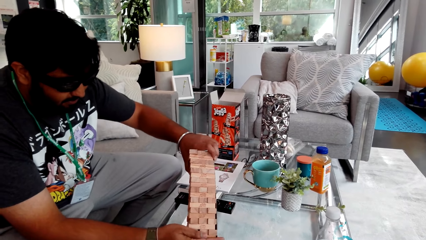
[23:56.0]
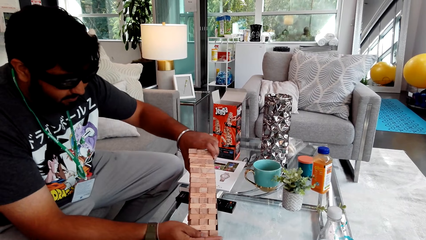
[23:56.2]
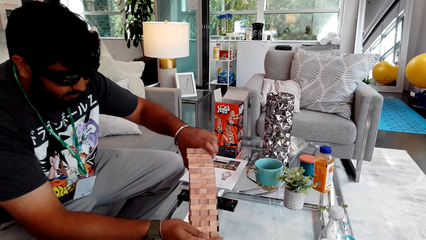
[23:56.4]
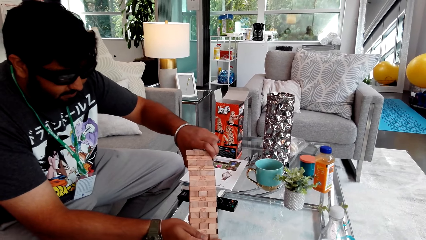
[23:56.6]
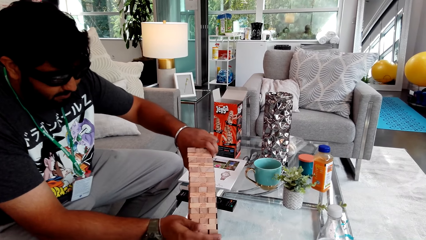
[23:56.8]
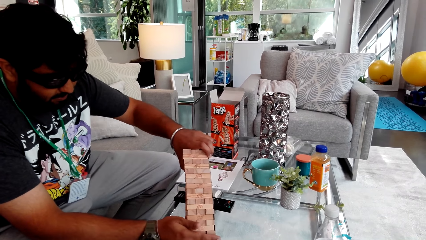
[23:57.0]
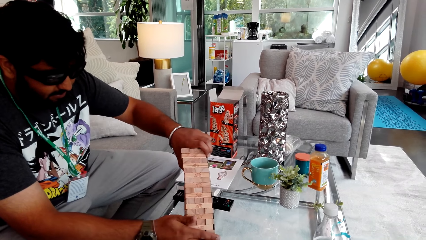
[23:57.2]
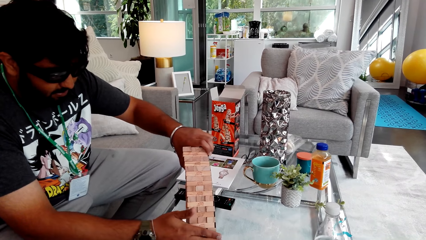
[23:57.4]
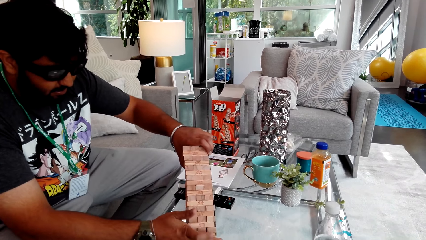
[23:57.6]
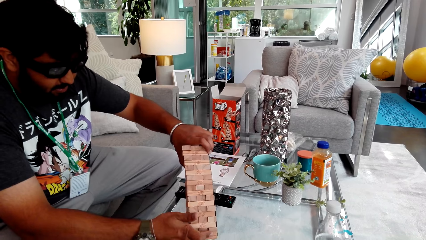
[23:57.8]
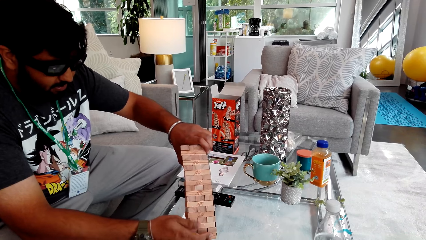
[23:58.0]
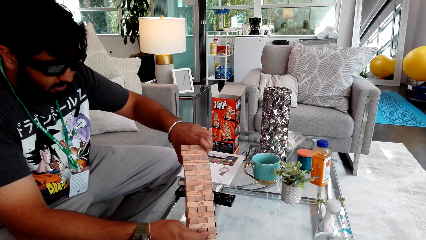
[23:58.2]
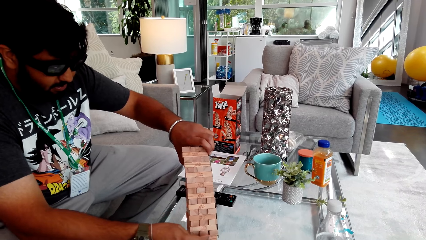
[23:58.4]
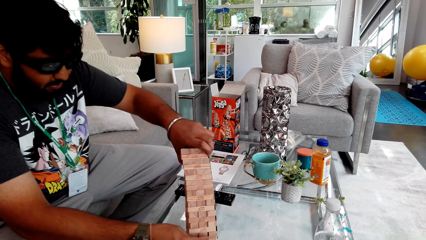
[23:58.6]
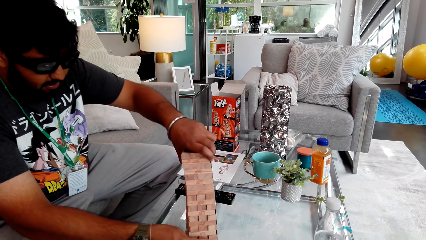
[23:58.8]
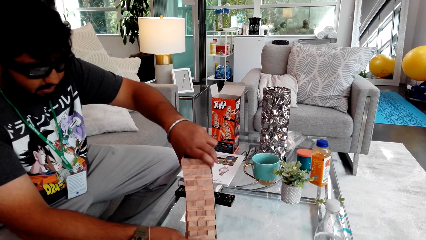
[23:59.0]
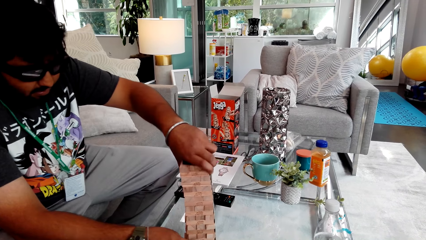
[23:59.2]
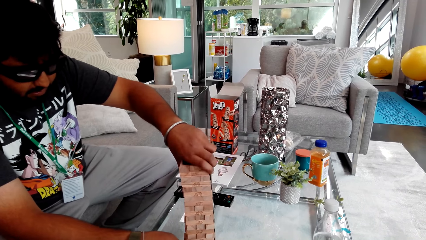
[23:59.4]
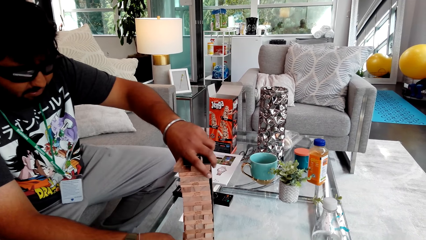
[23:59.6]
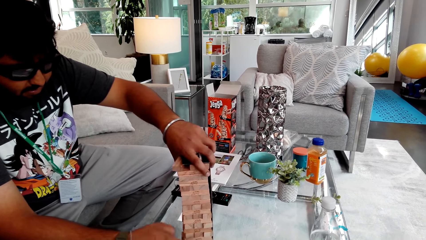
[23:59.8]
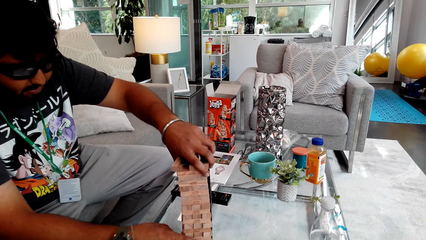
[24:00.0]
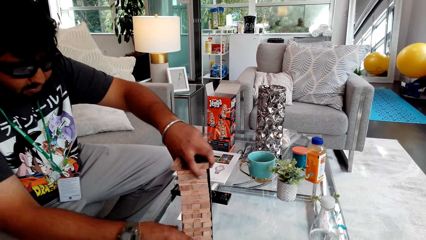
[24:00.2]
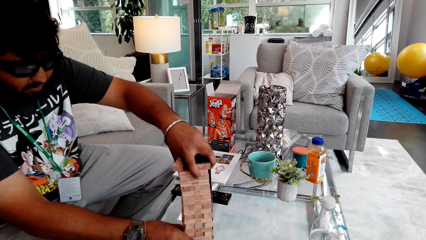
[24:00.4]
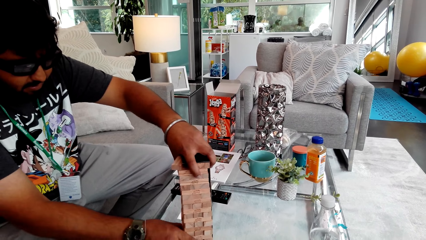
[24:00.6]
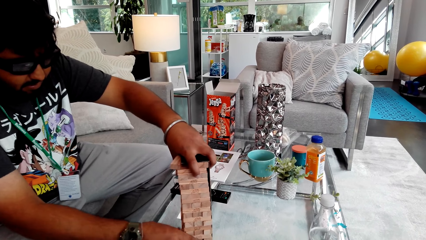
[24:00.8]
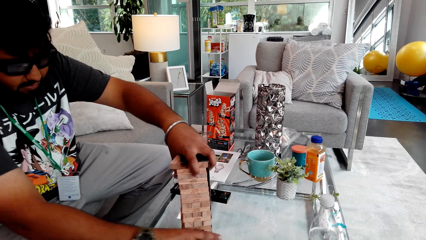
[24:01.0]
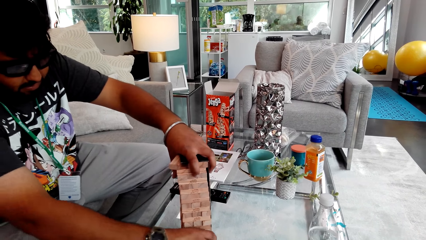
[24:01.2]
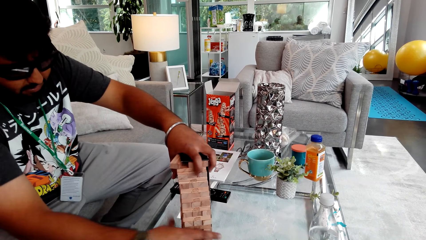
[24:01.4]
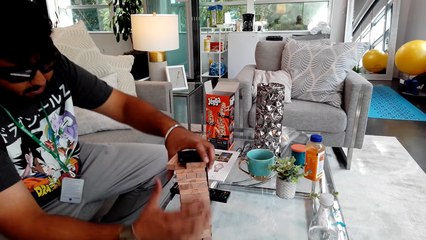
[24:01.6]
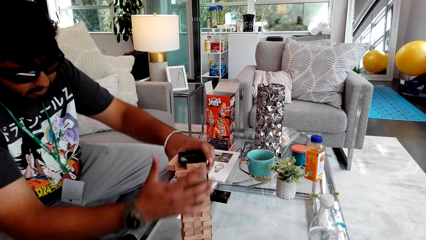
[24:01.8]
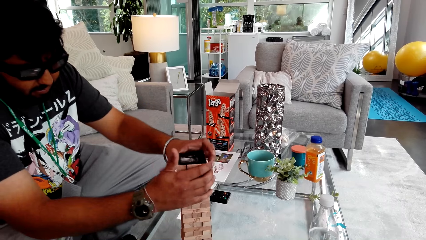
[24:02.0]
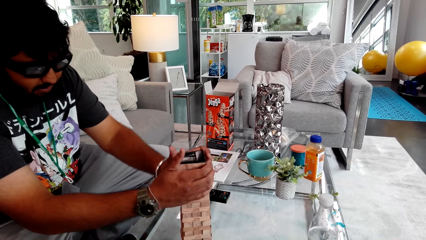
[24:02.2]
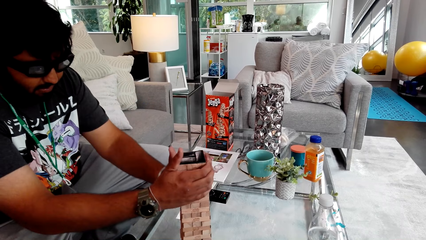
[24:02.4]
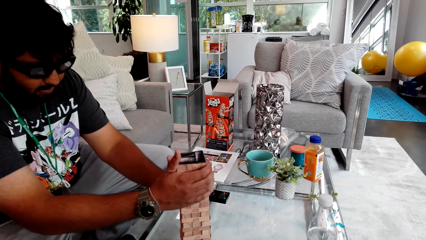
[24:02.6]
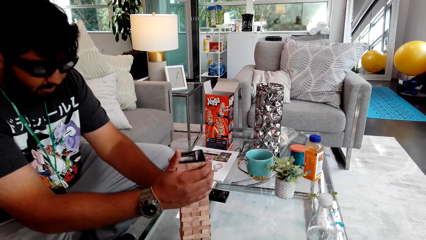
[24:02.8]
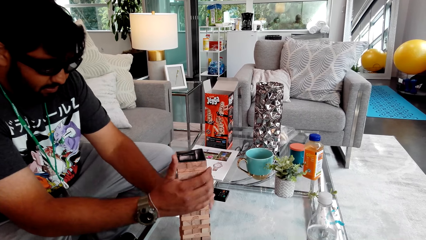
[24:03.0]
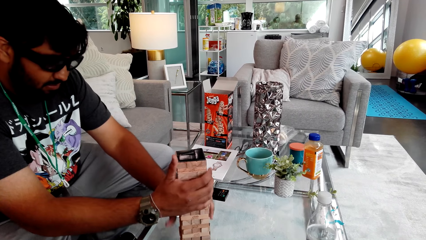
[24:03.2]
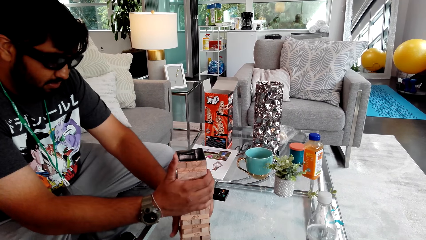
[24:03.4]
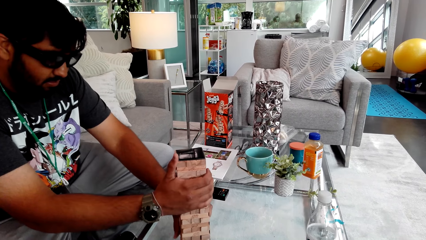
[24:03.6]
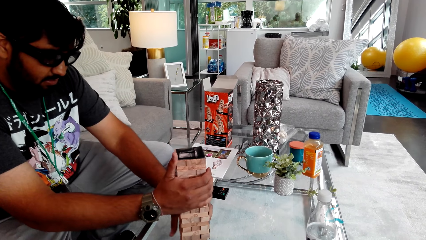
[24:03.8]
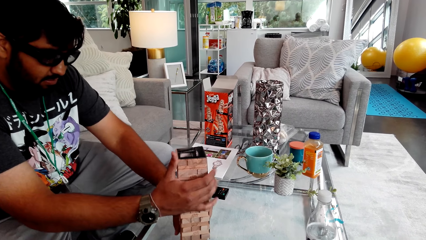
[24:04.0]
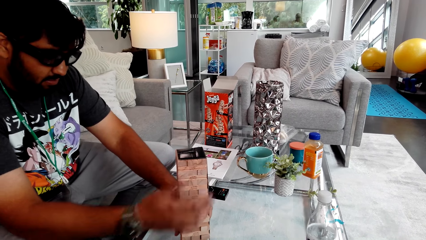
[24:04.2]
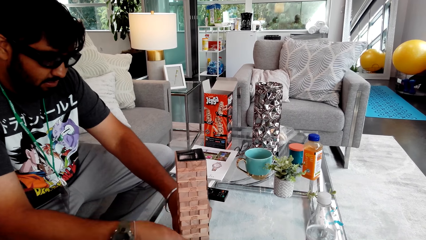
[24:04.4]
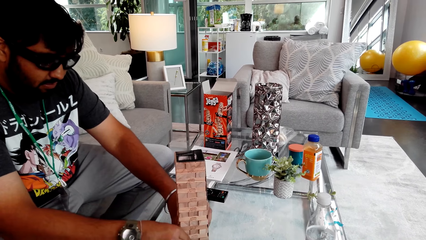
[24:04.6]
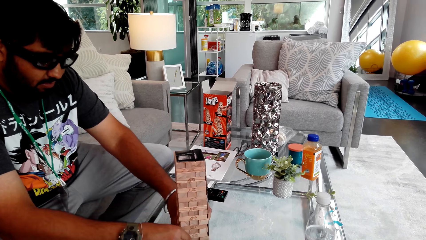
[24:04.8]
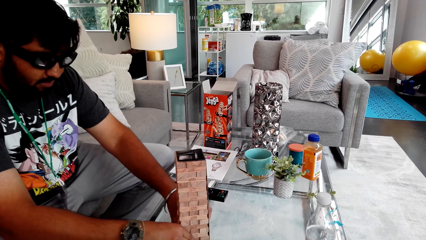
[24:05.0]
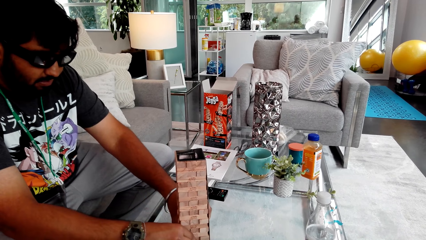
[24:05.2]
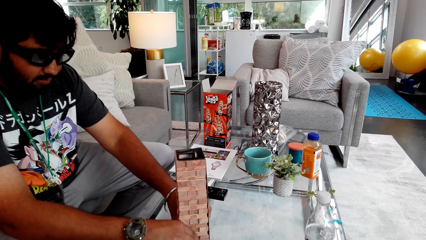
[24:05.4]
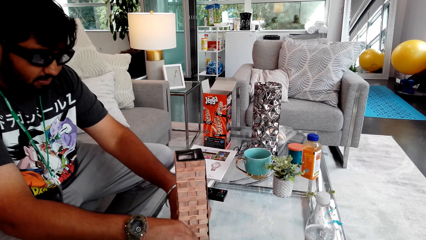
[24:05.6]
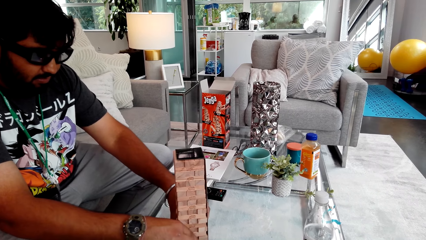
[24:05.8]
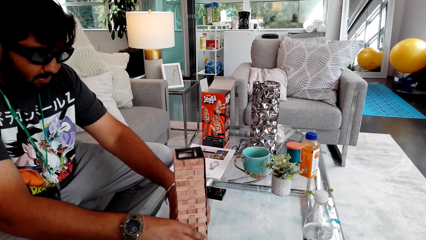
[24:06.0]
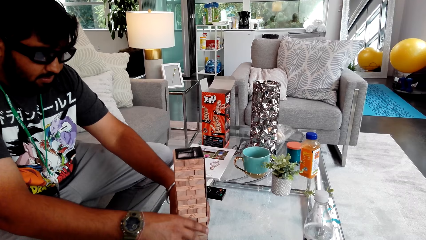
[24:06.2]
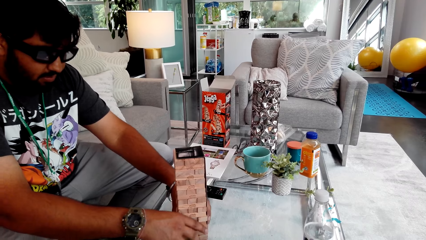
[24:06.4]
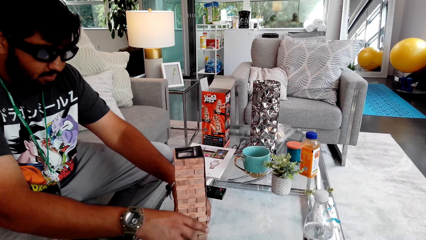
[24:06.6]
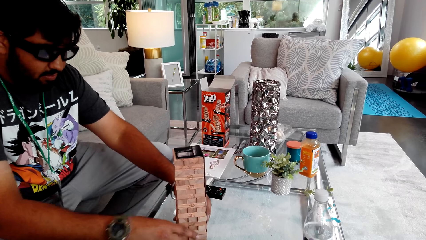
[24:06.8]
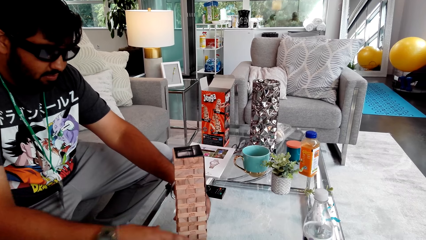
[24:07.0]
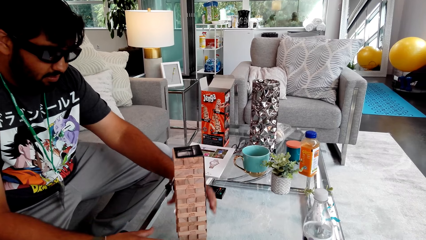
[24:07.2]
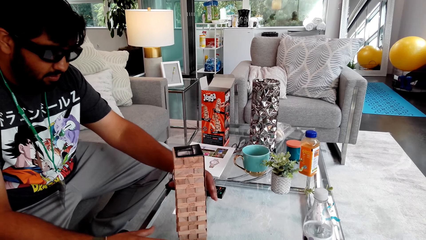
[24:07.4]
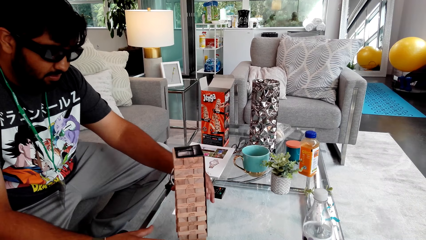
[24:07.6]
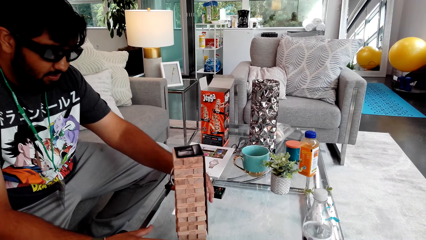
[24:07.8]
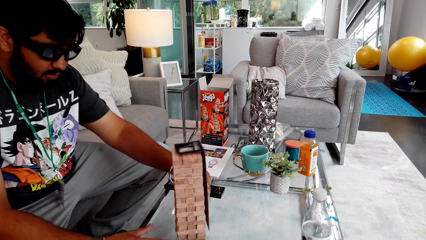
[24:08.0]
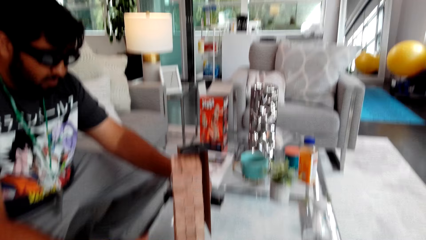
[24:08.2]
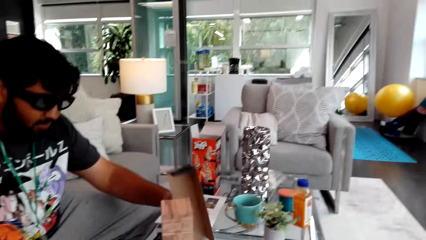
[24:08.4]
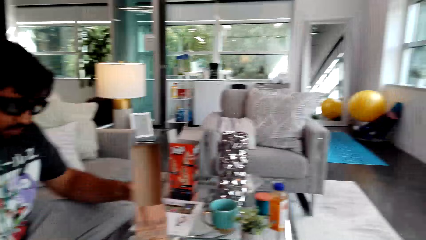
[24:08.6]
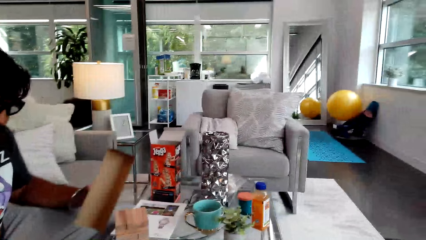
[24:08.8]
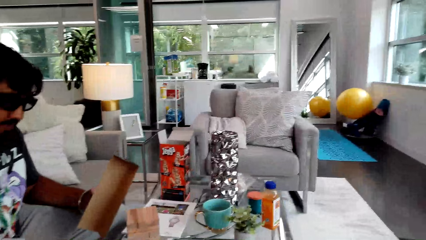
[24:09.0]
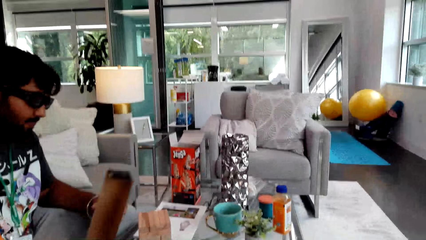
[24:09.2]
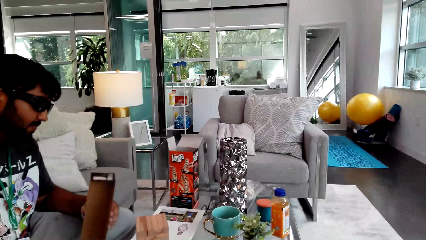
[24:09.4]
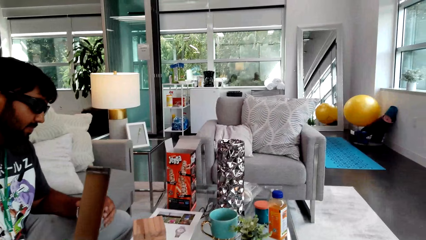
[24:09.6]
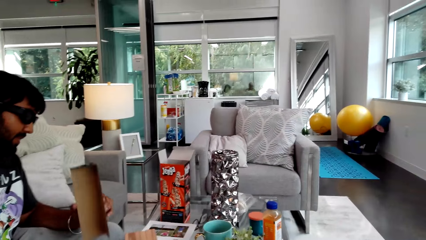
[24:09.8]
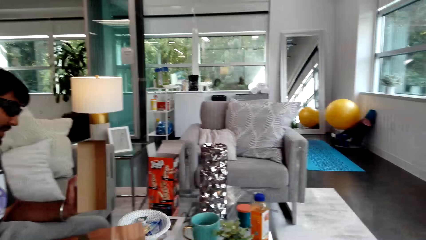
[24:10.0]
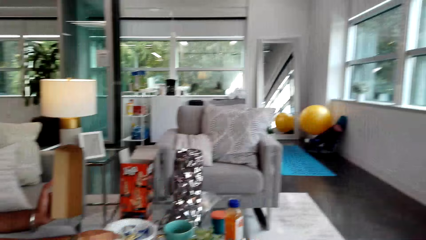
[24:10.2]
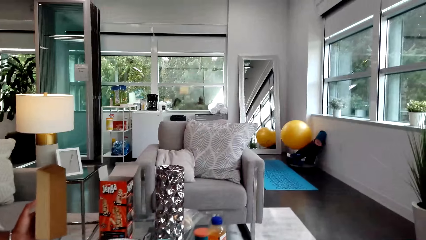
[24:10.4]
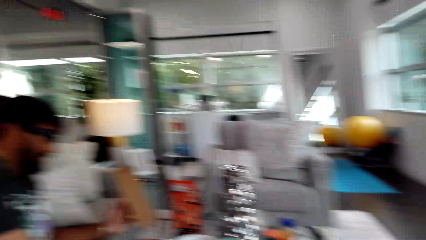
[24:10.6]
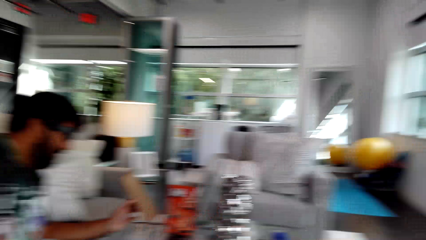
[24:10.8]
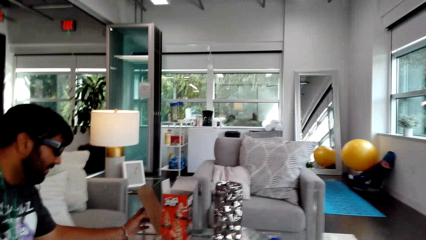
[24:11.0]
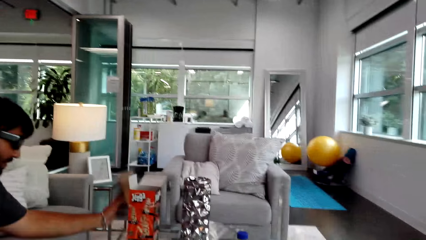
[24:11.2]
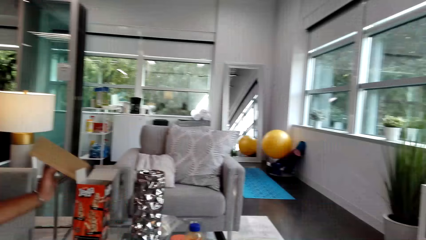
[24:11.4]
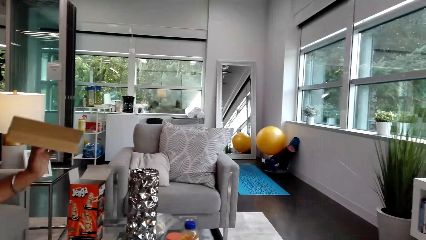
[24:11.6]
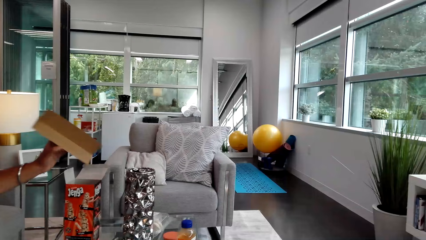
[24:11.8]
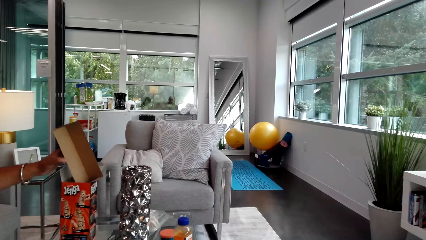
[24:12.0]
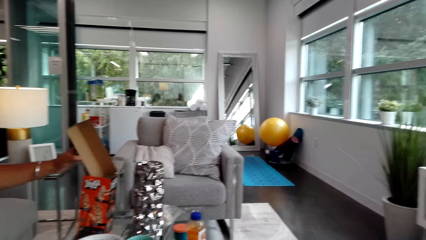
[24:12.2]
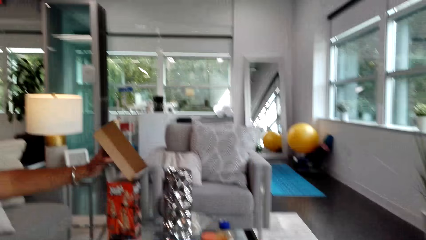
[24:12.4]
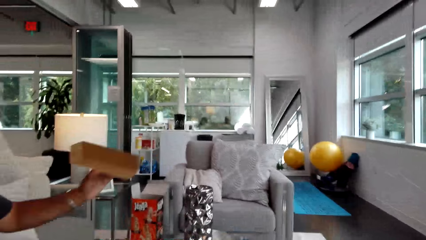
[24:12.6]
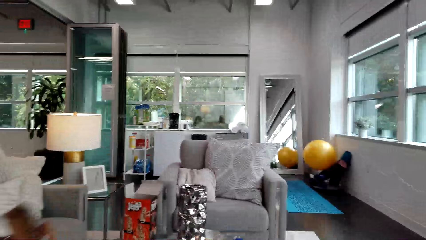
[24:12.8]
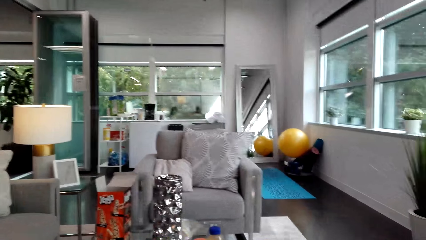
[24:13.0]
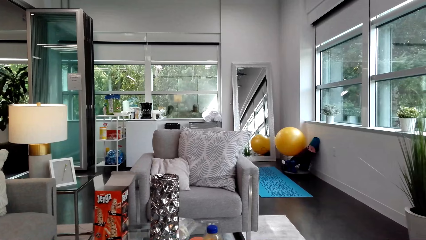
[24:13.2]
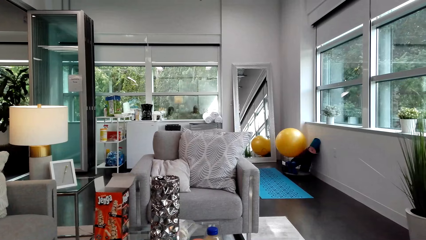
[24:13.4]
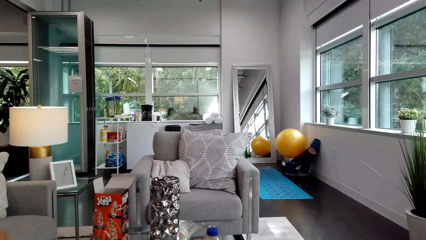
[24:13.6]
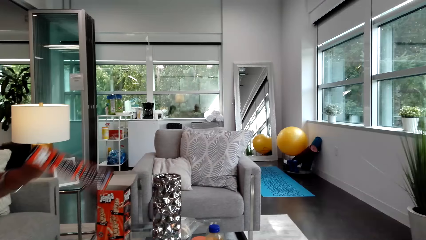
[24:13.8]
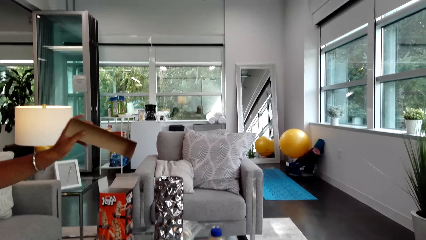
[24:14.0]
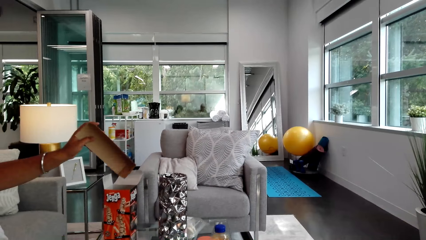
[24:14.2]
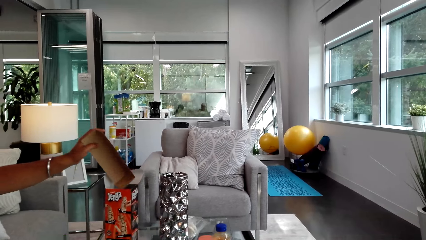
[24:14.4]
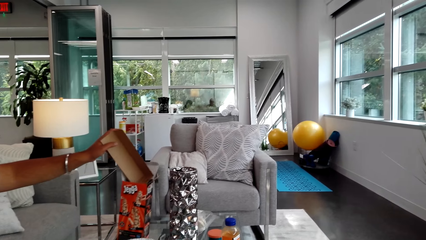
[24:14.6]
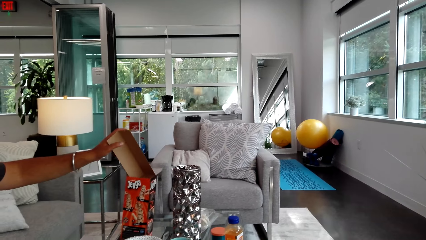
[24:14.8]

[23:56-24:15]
A man puts the jenga game on the table. The man presses game pieces and holds the jenga game with both hands. The man removes a piece of the box or cardboard from the jenga game with his left hand. The camera wearer talks to the man. The man puts the piece of the box in the box with his left hand, talks to the camera wearer, moves the cardboard away and holds the piece of the box.
